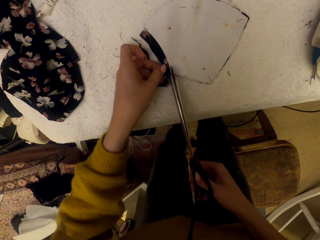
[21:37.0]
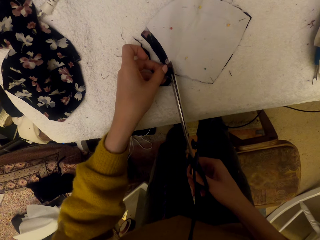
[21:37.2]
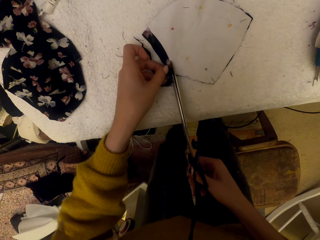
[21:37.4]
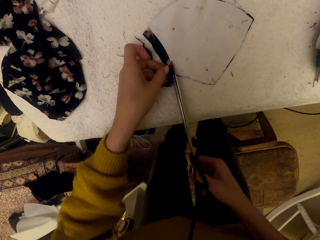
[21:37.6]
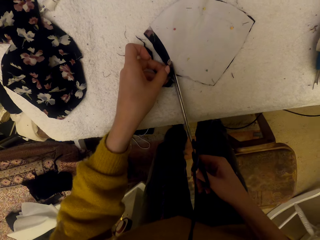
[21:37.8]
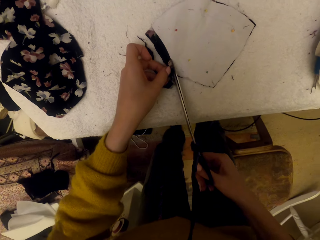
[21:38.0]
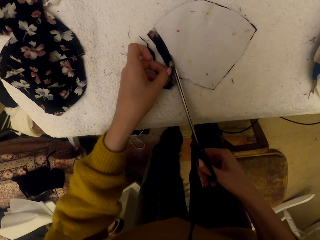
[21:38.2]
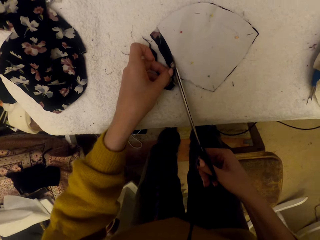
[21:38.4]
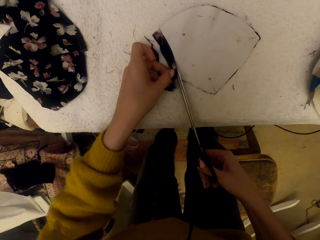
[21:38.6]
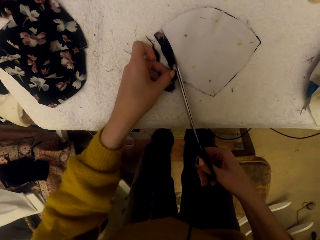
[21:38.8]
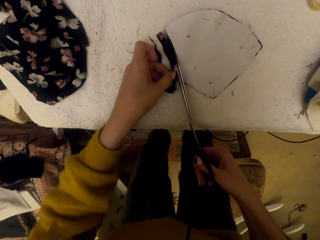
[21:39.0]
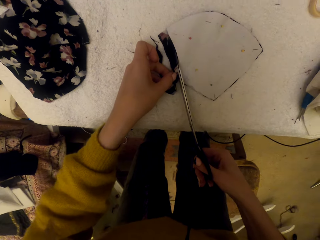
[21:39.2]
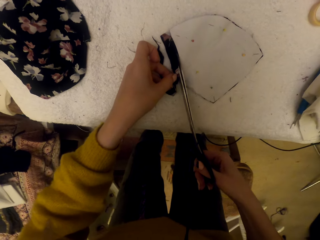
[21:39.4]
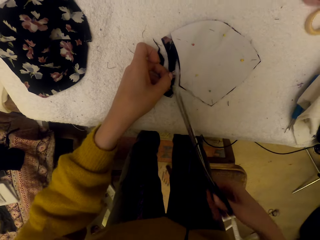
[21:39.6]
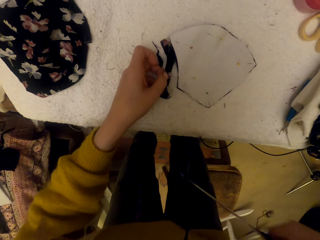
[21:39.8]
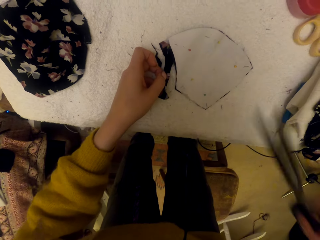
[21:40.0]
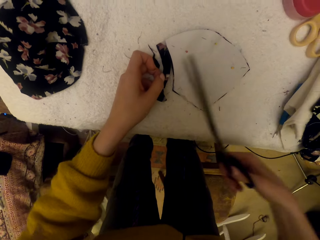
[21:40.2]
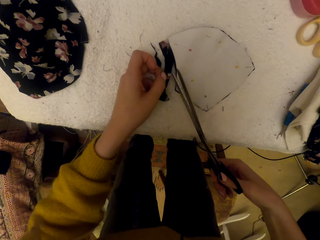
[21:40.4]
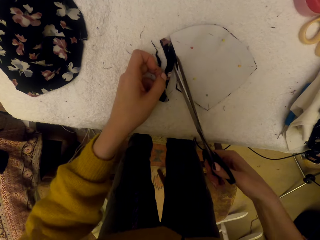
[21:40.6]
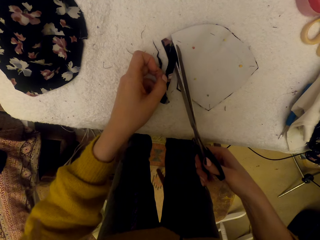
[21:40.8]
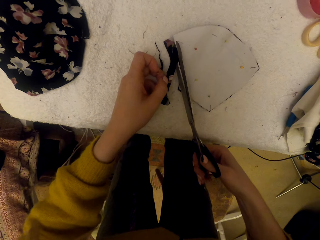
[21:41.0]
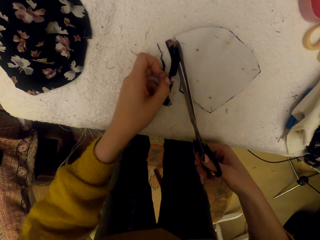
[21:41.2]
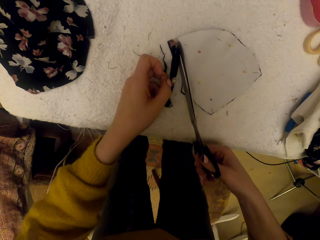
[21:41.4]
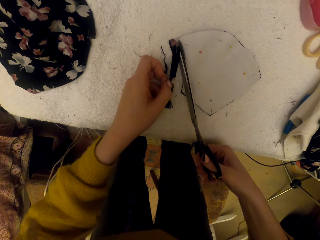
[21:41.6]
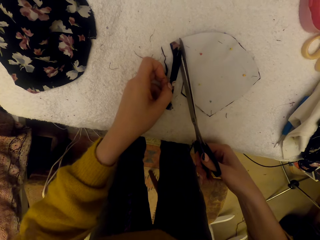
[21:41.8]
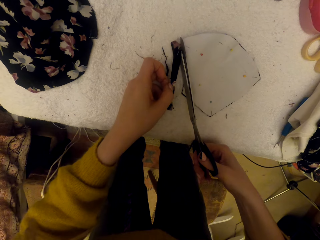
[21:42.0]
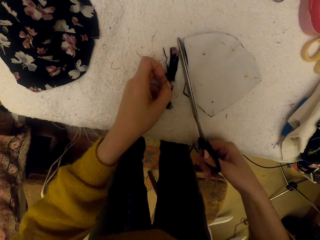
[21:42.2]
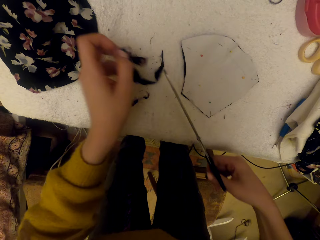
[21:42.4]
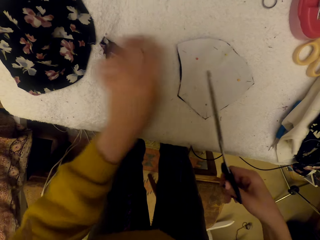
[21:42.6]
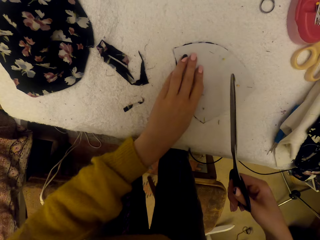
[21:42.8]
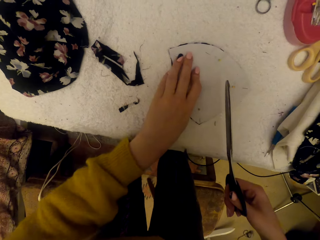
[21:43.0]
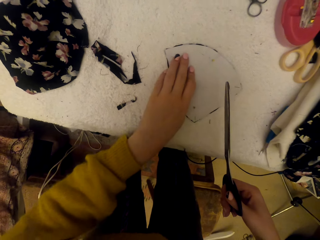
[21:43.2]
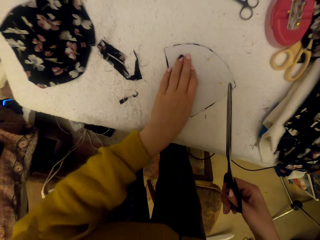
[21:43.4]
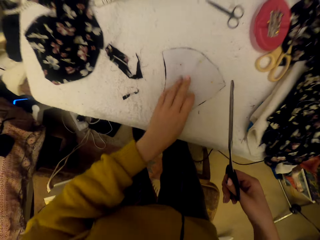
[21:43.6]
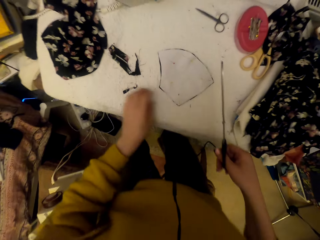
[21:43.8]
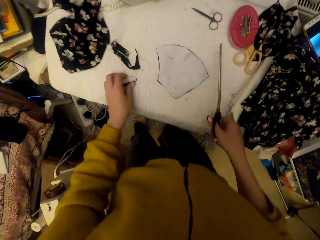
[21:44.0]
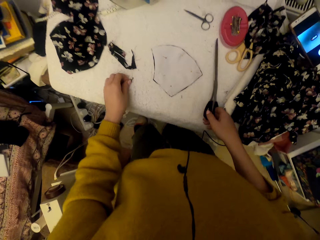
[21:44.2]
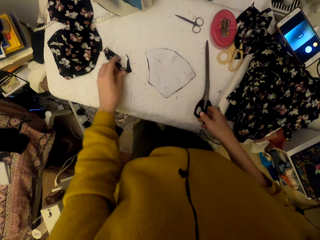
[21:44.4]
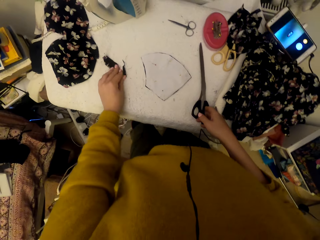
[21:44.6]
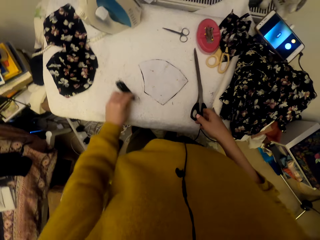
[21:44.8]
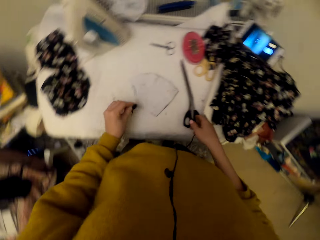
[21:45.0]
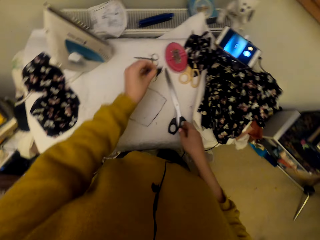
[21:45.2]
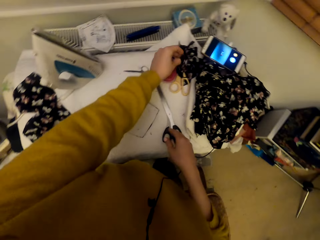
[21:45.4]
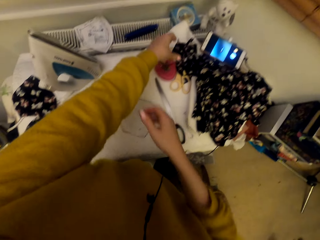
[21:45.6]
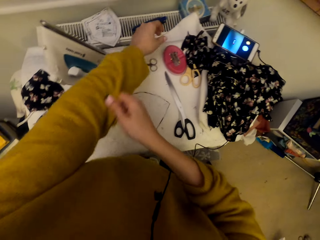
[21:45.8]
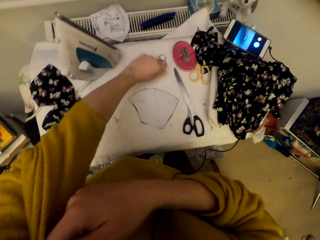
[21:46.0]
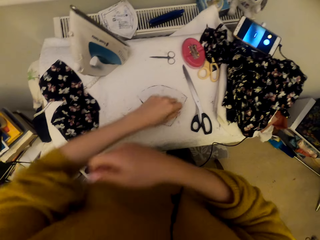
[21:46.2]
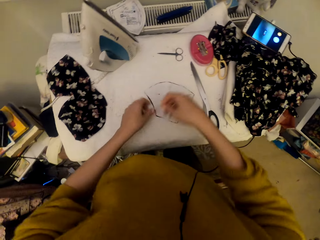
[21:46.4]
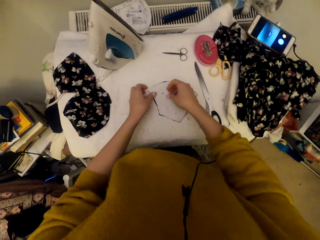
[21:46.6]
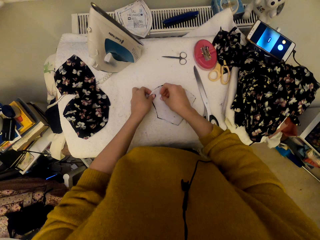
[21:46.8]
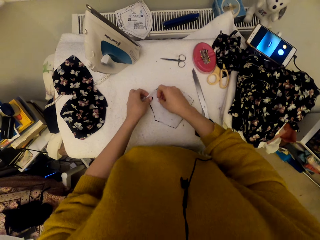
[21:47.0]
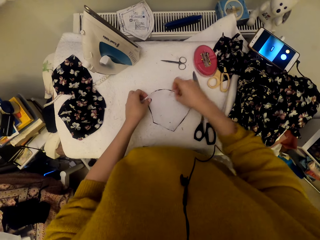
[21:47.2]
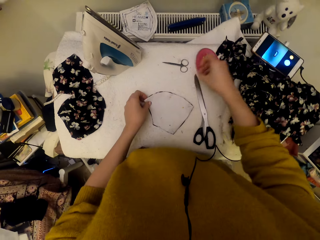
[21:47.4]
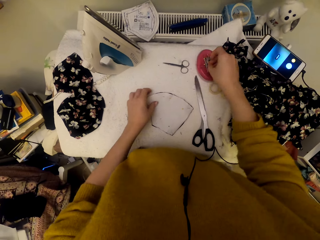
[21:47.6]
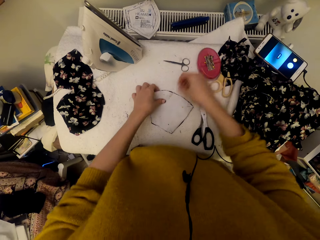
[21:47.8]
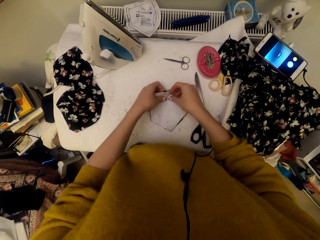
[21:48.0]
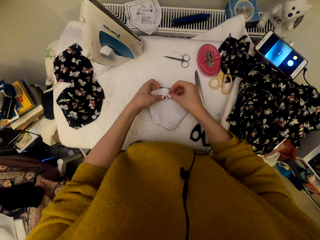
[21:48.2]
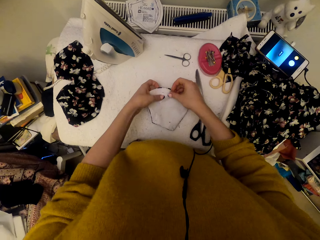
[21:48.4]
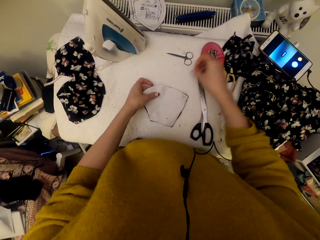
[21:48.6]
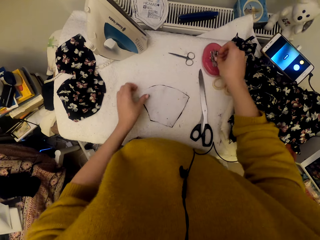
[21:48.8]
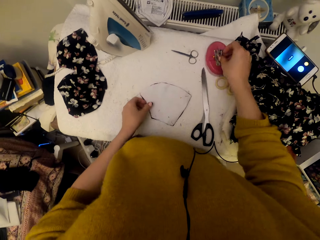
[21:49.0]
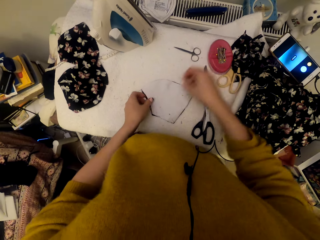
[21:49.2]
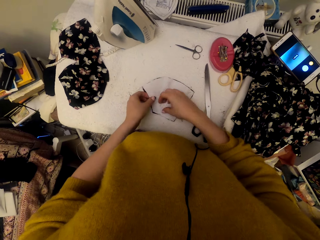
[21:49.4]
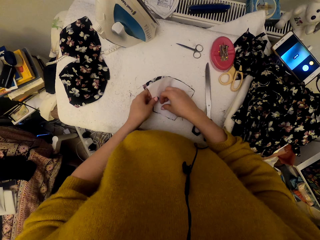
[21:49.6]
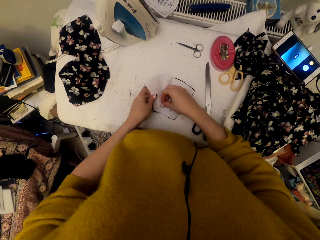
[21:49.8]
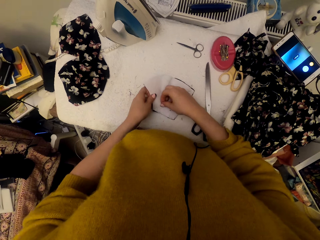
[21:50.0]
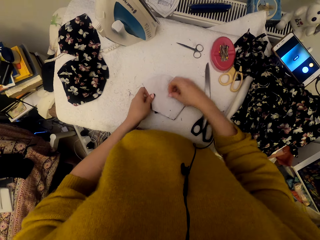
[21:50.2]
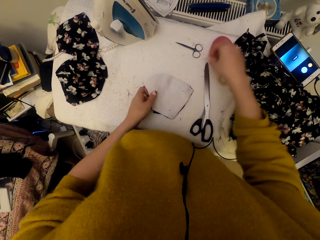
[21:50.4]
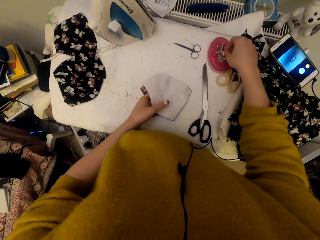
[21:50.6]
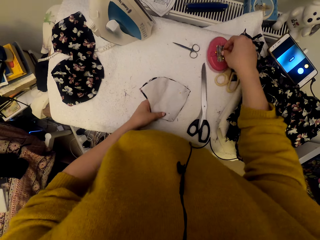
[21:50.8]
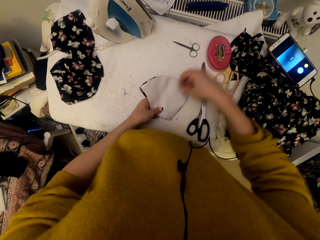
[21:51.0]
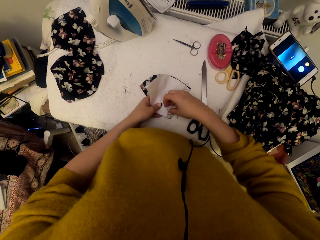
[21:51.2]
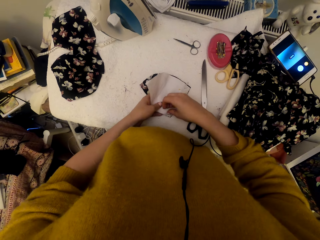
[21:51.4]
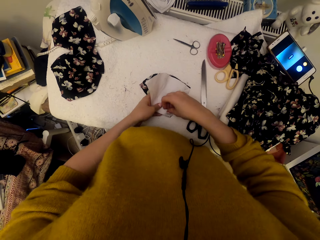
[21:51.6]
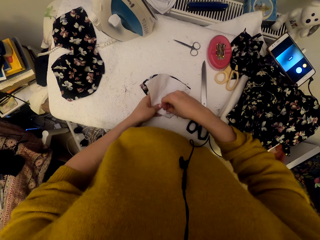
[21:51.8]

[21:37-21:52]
The camera wearer cuts the pinned material piece using the scissors. They adjust the scissors. They cut the pinned material piece using the scissors again. They pick the material cut pieces on the worktable. They drop the scissors on the worktable. They drop the material cut pieces on the worktable. They adjust the sweater sleeve and pull the sweater. They unpin the cloth material piece and put a pin in the magnetic pin holder. They unpin the cloth material piece again and put a pin in the magnetic pin holder again. They unpin the cloth material piece and put a pin in the magnetic pin holder. They unpin the cloth material piece.

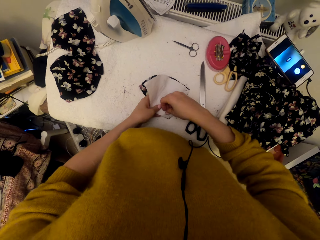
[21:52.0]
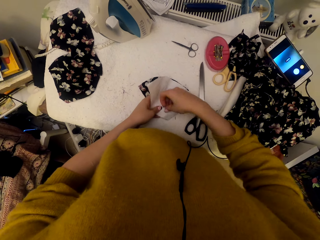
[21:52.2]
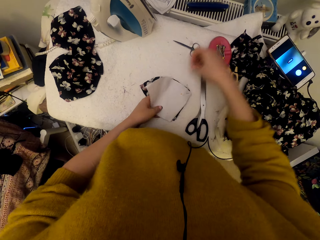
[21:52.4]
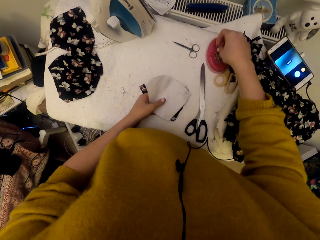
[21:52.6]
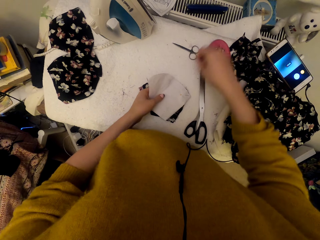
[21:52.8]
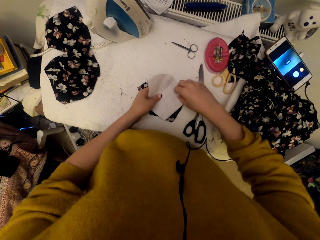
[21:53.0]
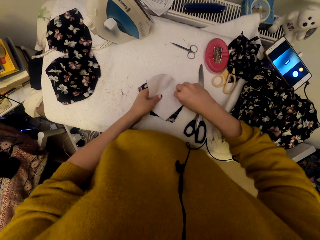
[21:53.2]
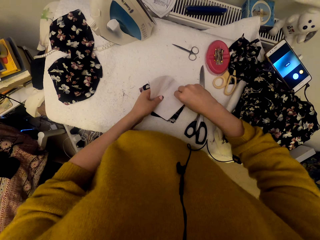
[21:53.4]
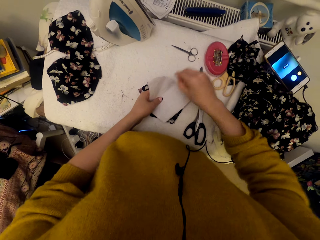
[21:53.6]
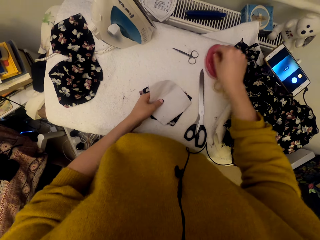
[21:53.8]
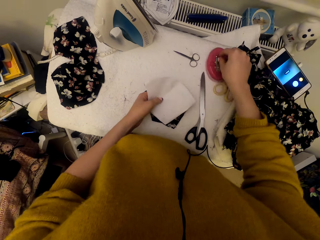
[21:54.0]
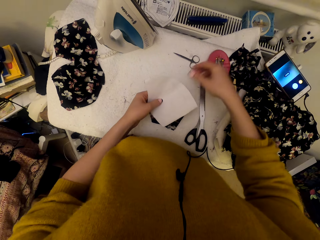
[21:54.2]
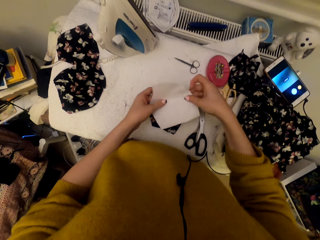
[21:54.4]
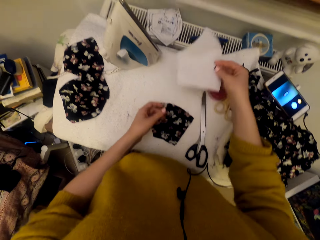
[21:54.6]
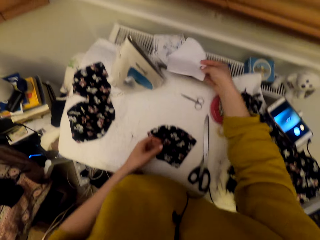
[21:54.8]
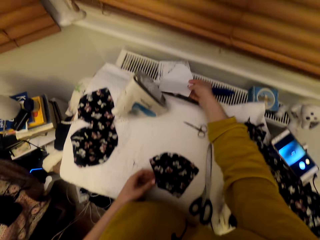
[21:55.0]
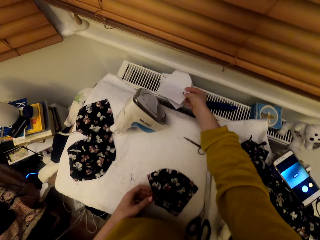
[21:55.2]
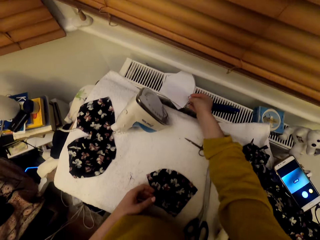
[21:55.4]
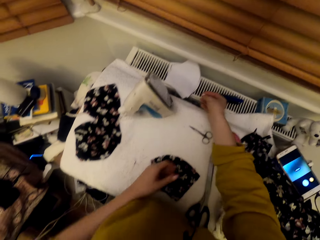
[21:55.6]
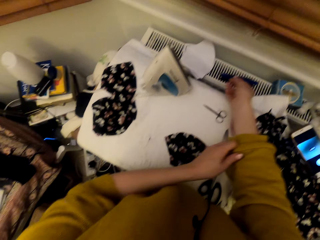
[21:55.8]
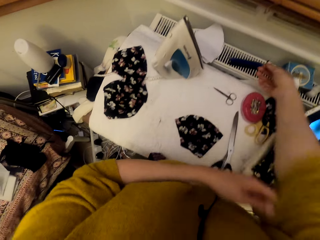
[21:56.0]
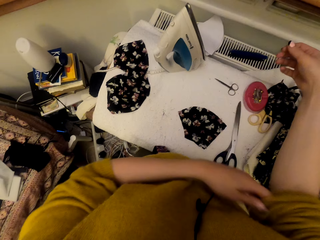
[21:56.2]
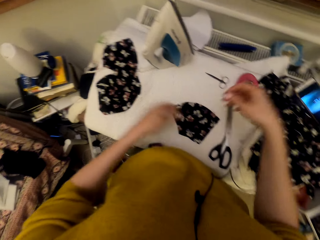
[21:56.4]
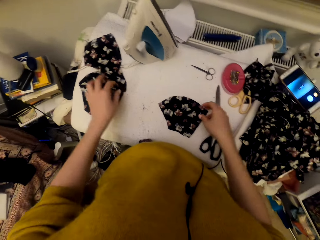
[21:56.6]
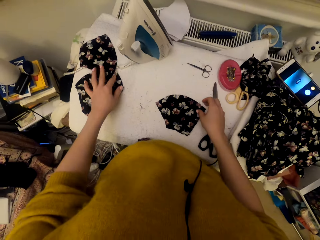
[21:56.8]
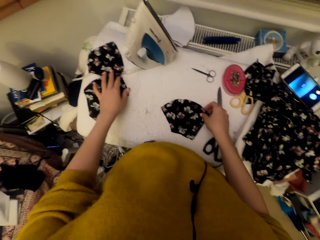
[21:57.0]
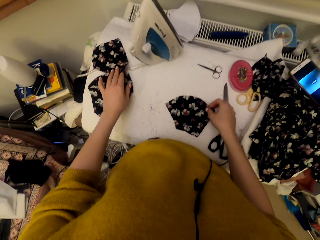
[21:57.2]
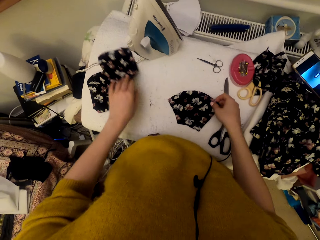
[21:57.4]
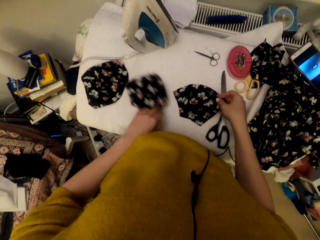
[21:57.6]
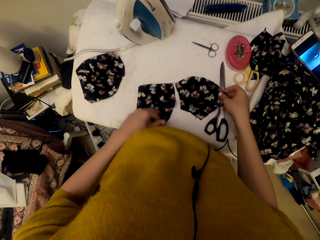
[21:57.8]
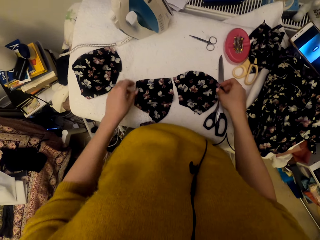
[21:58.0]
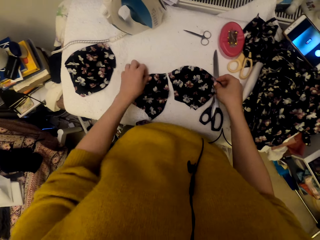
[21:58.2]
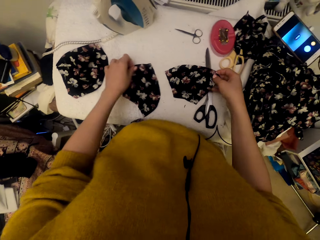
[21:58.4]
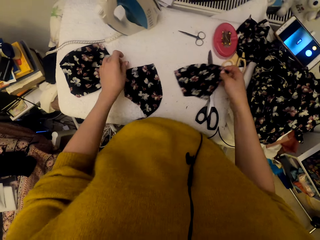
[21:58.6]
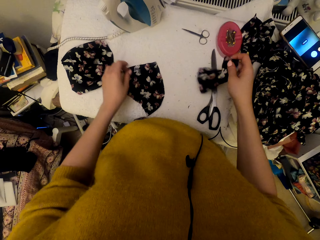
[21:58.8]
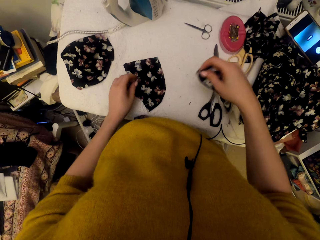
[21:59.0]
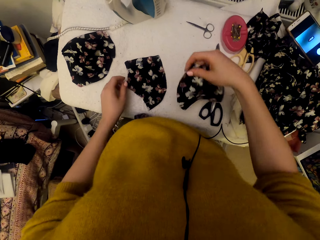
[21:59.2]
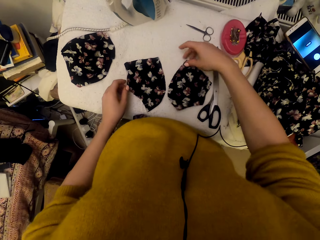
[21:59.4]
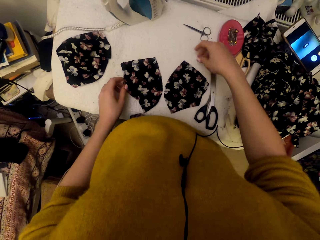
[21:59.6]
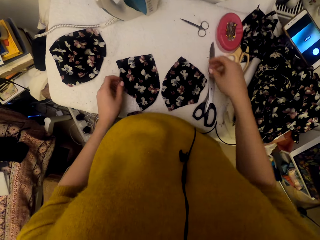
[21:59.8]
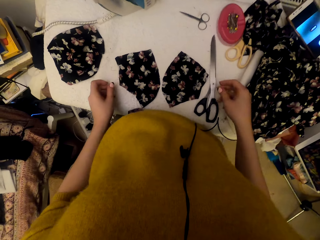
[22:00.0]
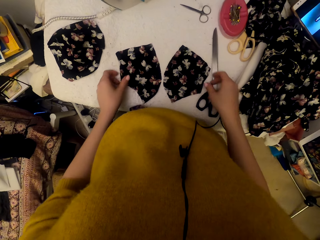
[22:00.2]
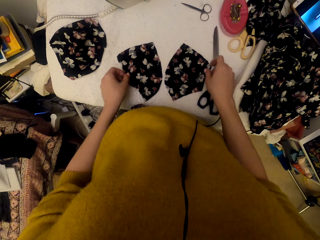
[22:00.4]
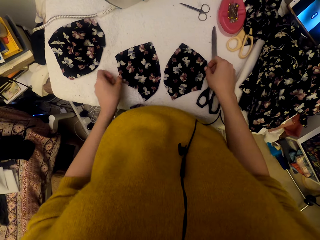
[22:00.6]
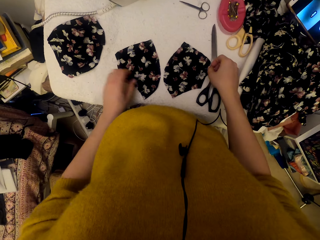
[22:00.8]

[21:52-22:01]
The camera wearer puts a pin in the magnetic pin holder. They unpin the cloth material piece and put a pin in the magnetic pin holder. They put the graph paper on a cooling machine. They put down a pin. They adjust a sweater sleeve and pull the sweater. They adjust cloth material pieces on the worktable.
